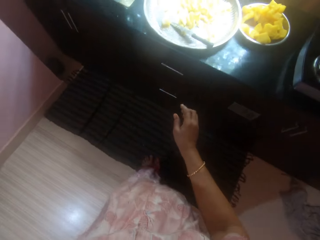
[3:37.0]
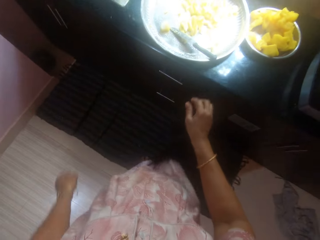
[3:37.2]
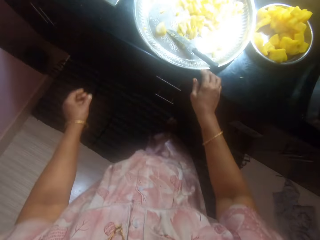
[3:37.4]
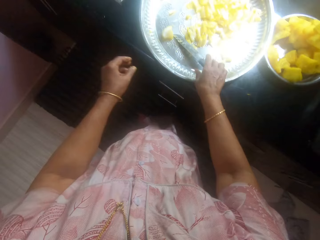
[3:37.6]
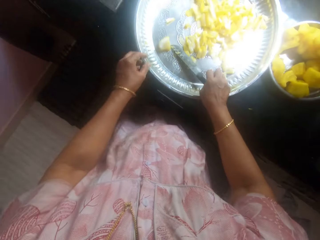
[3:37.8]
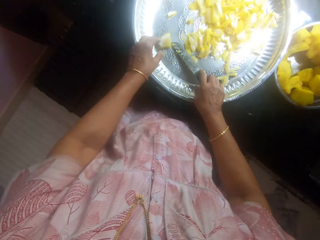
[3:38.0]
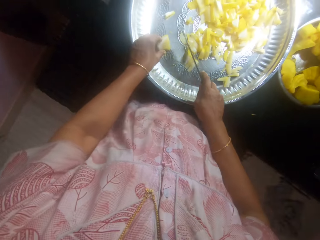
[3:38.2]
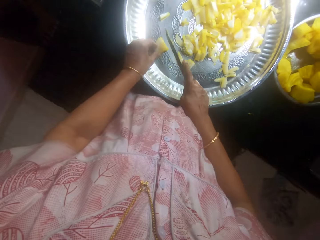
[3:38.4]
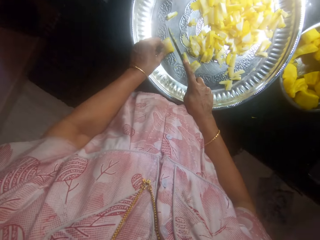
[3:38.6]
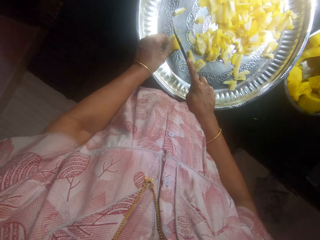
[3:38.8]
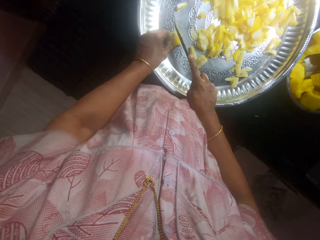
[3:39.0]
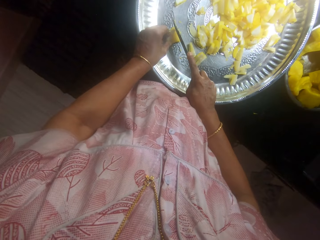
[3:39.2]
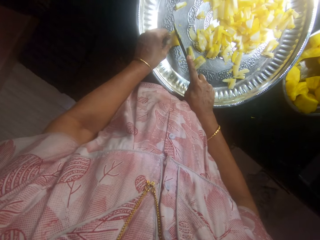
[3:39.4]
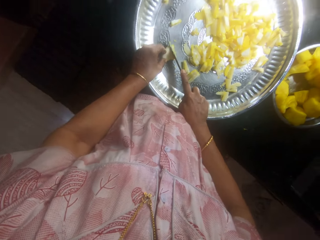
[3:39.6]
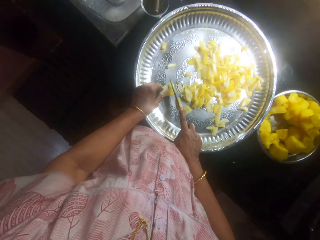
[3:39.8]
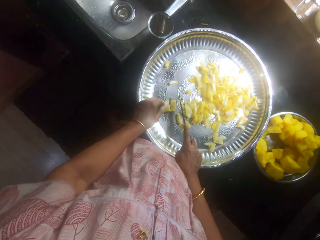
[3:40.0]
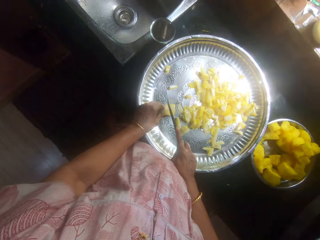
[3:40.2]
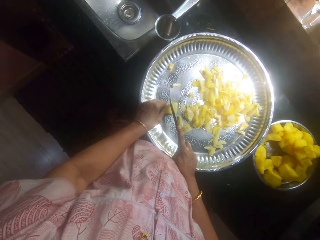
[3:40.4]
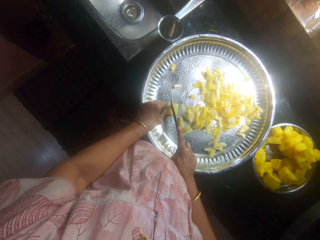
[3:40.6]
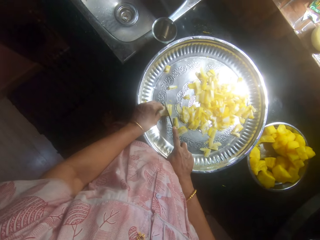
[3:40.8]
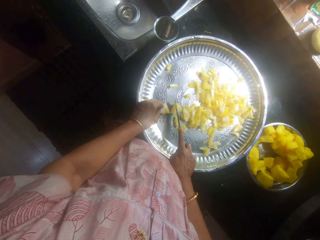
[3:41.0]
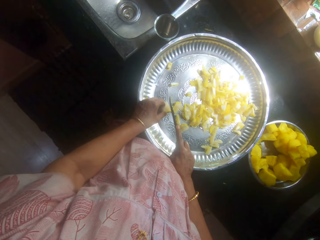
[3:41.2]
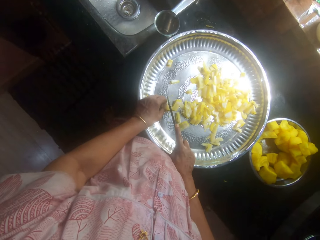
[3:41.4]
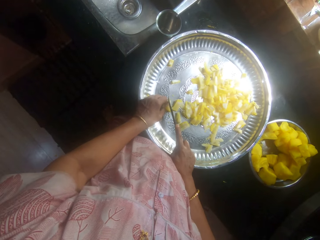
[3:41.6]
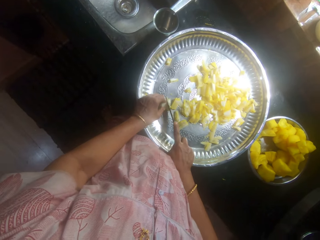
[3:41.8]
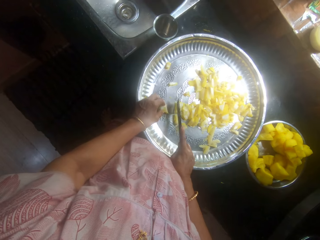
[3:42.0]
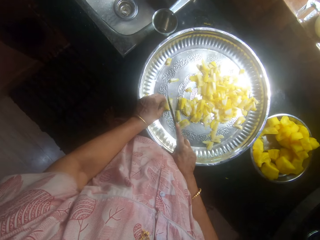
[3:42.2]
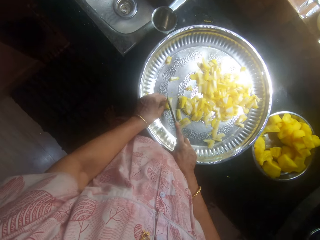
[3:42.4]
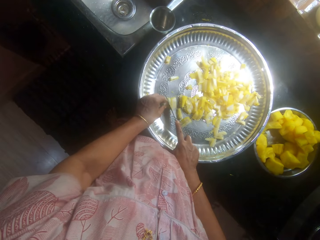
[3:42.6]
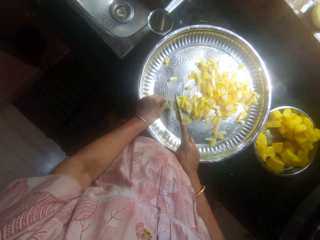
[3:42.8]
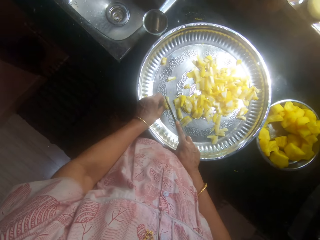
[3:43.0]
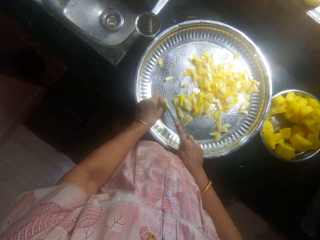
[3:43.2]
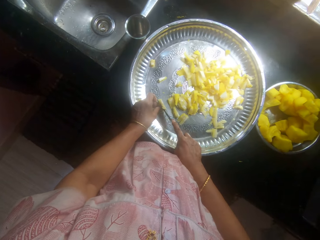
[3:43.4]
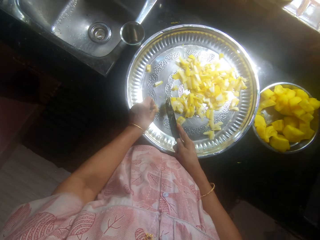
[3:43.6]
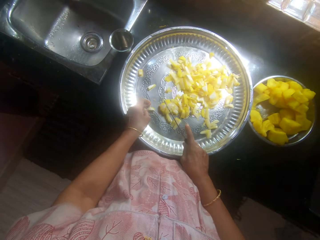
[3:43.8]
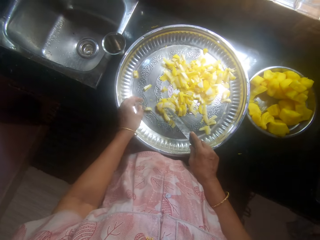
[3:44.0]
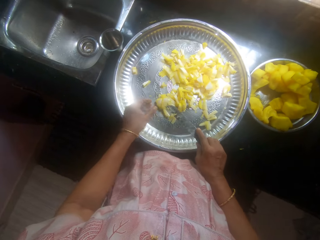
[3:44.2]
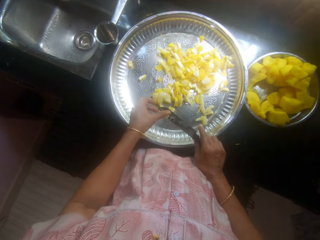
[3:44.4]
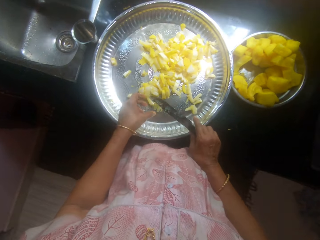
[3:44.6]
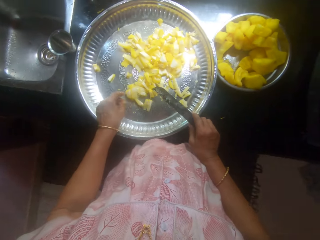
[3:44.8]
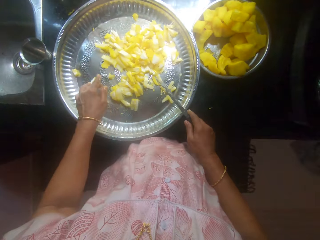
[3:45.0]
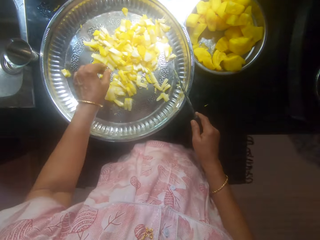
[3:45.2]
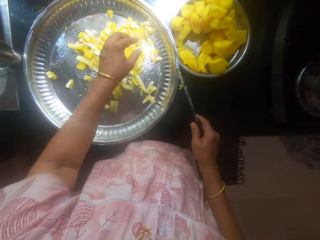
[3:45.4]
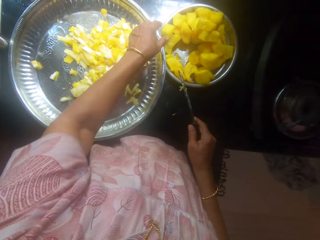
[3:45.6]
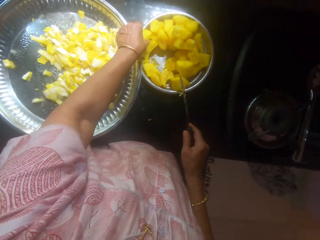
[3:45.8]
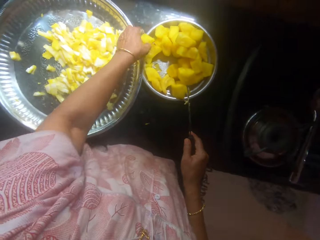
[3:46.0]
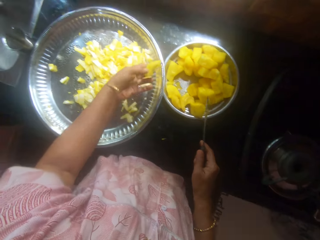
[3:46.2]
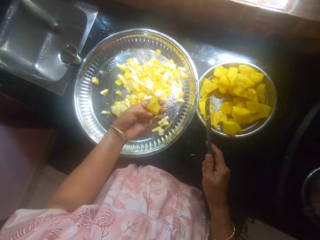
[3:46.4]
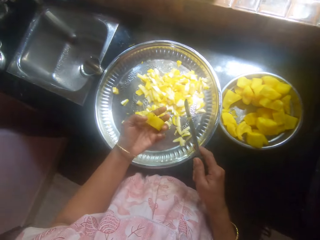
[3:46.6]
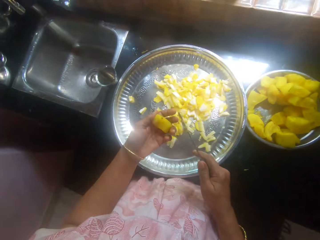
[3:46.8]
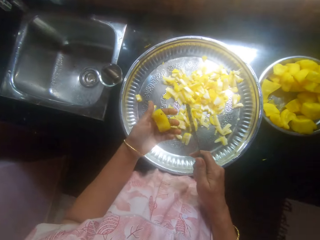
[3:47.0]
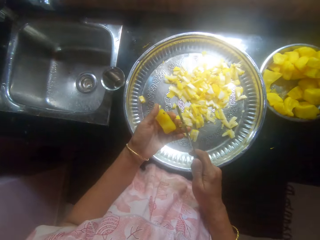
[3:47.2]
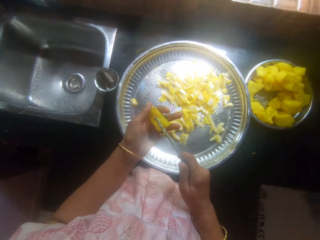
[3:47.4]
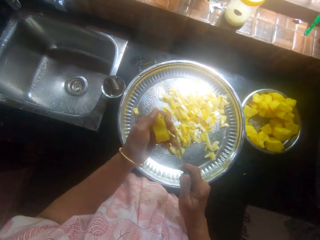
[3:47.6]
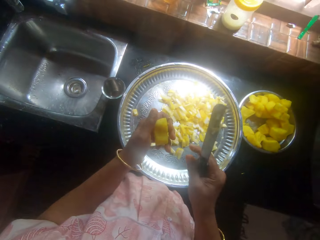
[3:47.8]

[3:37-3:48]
The camera wearer picks a knife from the tray. They chop the butternut pumpkin with the knife in the tray. They pick the butternut pumpkin from the bowl.

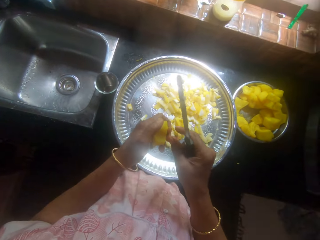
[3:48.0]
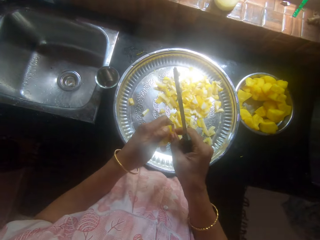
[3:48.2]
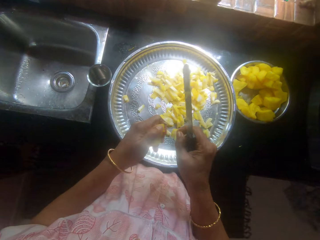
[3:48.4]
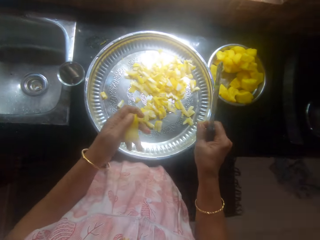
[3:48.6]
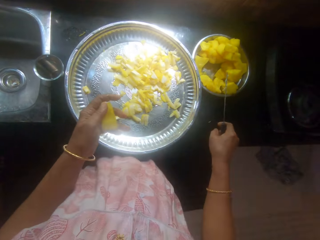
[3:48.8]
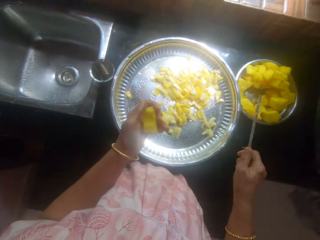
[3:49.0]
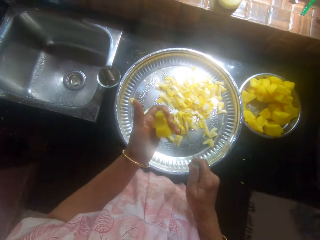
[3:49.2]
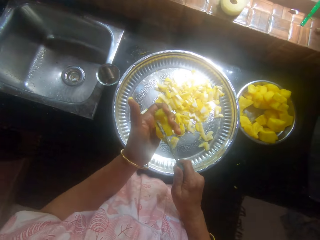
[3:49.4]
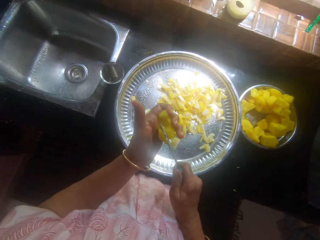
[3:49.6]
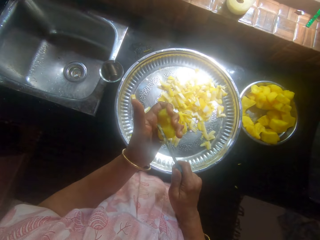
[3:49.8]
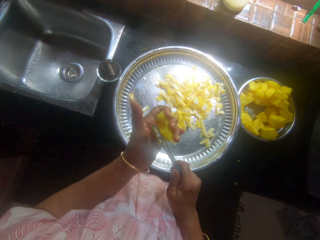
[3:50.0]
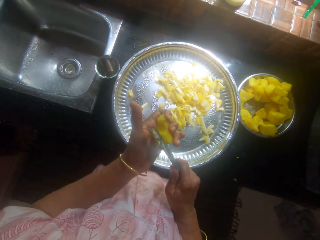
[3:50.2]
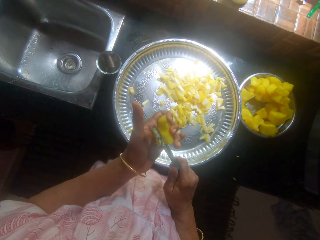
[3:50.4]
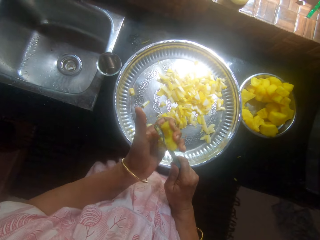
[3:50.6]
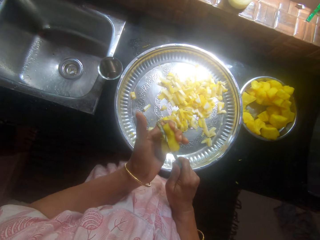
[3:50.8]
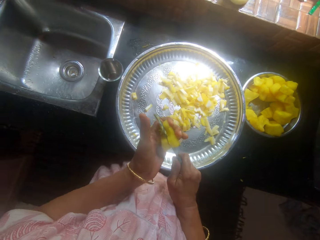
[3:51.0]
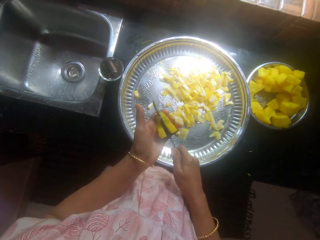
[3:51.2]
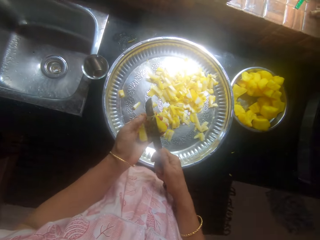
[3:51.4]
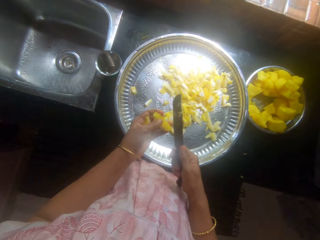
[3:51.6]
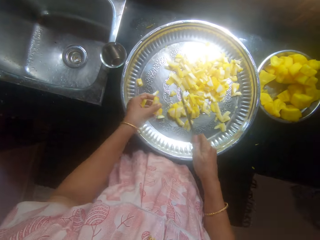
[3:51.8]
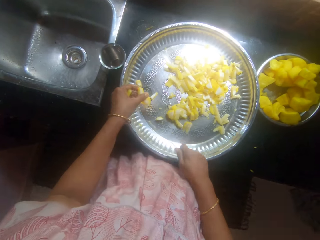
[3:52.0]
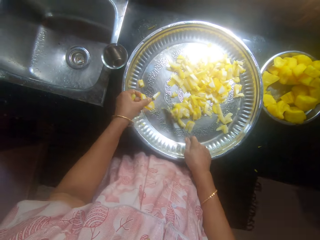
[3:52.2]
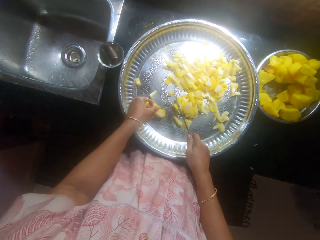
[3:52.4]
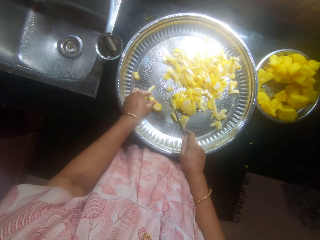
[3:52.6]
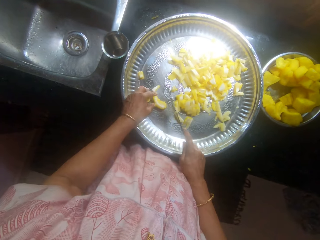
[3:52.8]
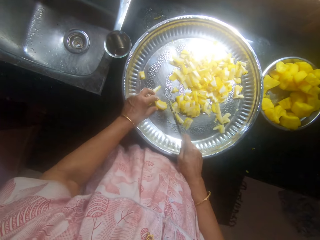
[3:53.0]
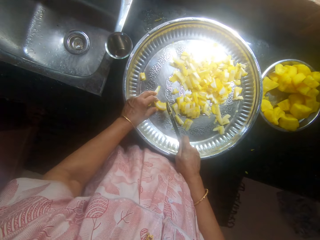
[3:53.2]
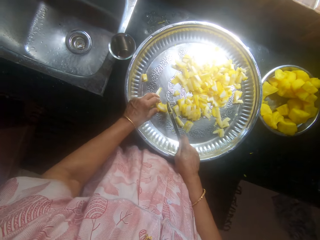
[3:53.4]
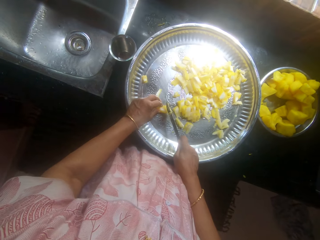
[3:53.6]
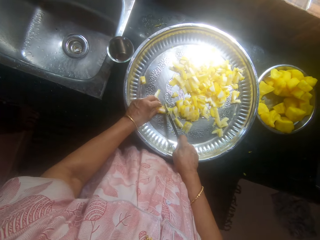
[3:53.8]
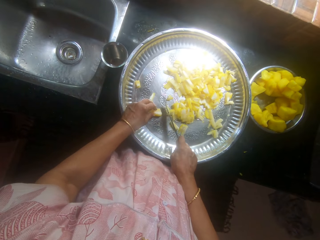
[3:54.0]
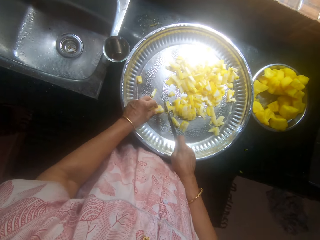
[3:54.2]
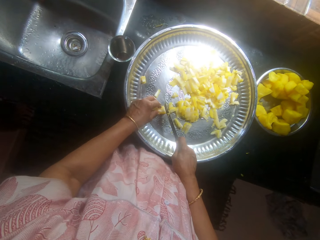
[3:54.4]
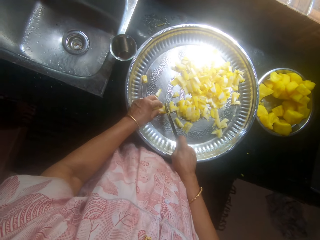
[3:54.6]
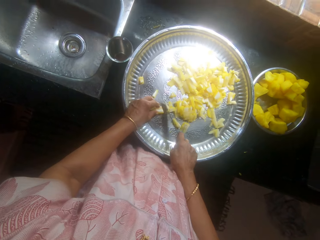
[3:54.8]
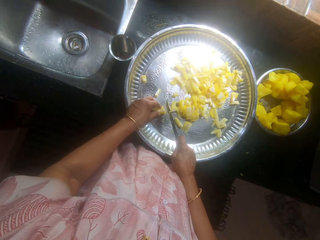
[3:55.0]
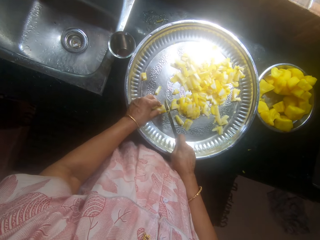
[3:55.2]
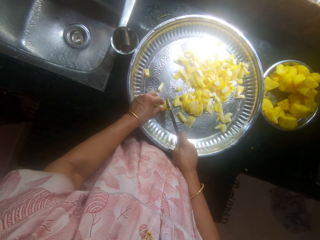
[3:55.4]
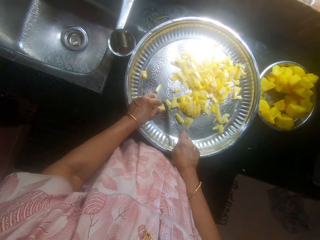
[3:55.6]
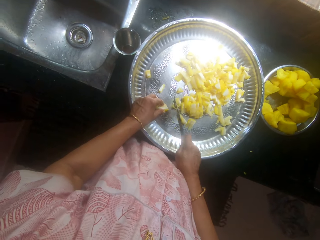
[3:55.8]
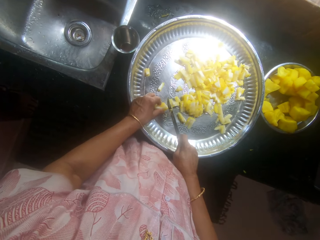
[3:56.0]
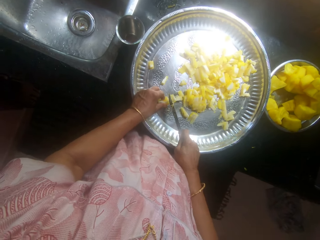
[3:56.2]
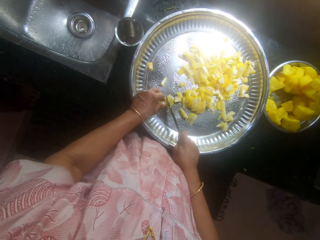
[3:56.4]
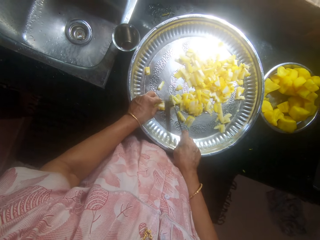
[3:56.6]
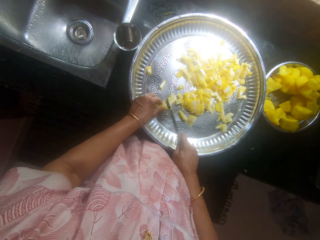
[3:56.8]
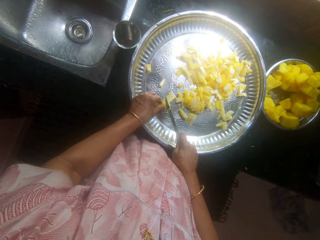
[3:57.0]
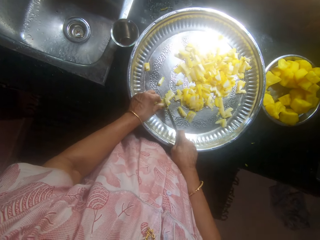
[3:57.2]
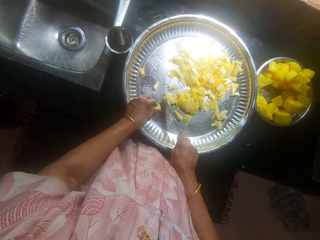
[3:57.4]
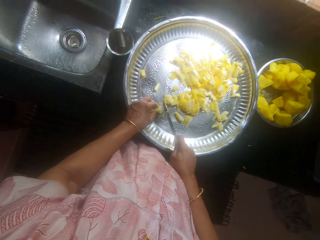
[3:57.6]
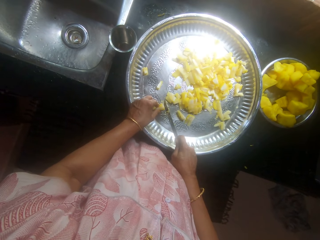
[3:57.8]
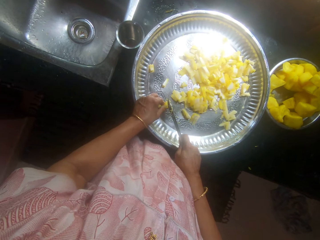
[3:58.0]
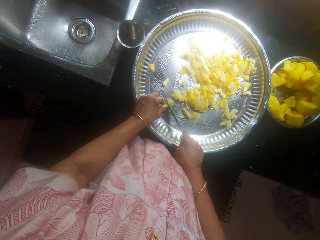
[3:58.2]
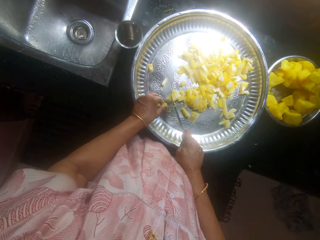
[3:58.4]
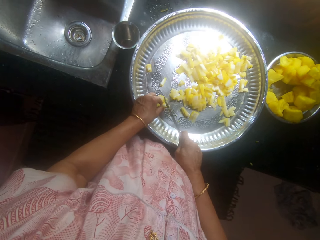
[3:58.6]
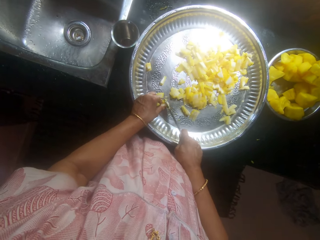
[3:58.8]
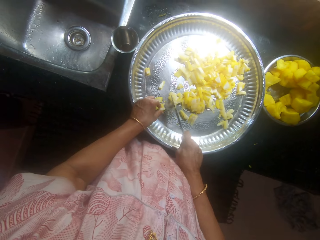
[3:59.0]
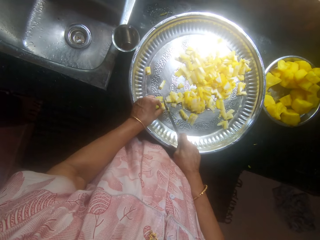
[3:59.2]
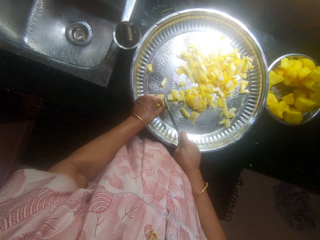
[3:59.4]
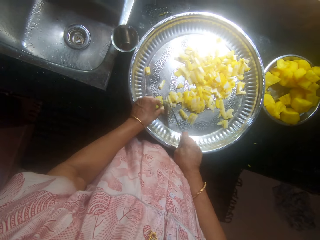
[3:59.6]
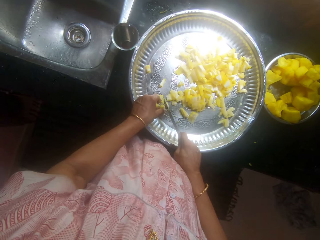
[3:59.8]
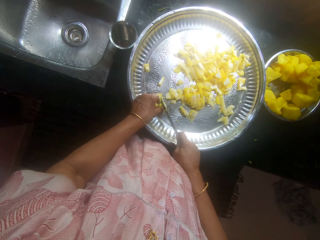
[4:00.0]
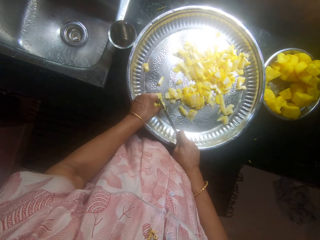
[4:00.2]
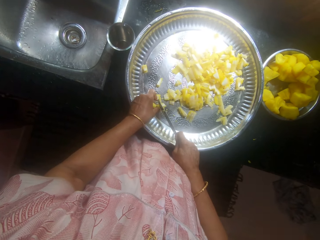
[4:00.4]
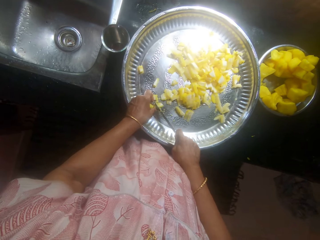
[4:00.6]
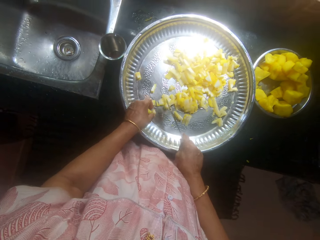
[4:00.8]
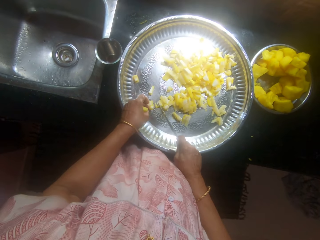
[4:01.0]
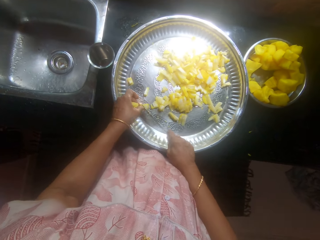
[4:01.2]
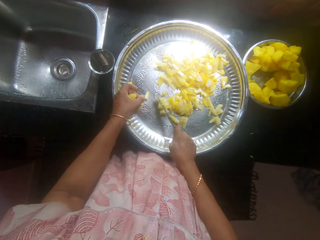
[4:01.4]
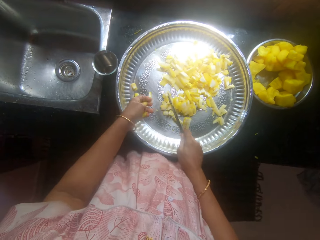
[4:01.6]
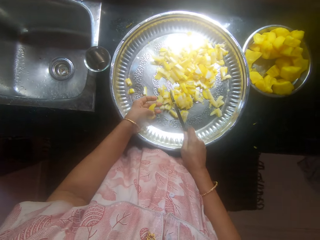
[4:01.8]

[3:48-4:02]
The camera wearer removes dirt from something. They cut the butternut pumpkin with the knife. They move something in the tray. They place the butternut pumpkin on the tray. They chop the butternut pumpkin with the knife.
